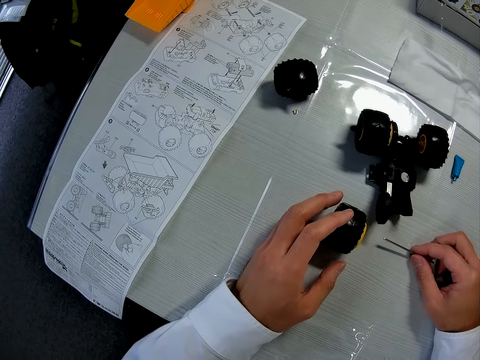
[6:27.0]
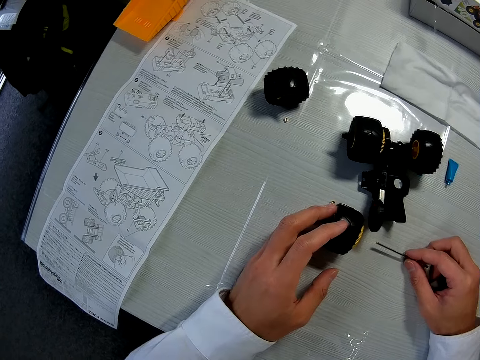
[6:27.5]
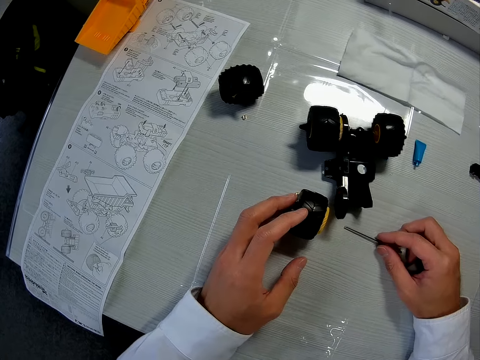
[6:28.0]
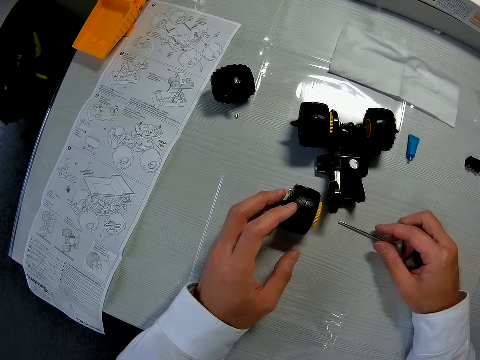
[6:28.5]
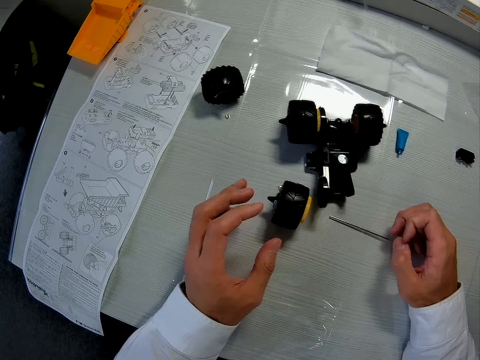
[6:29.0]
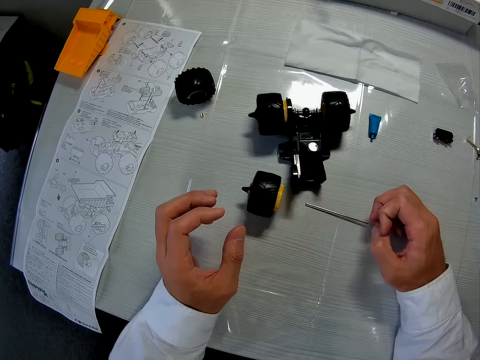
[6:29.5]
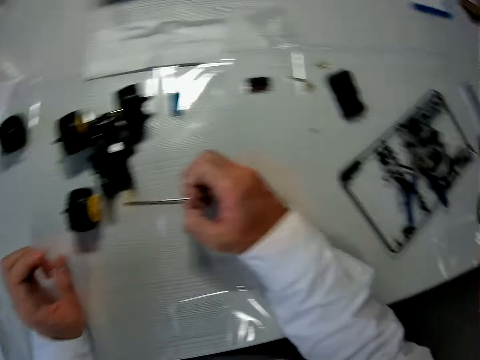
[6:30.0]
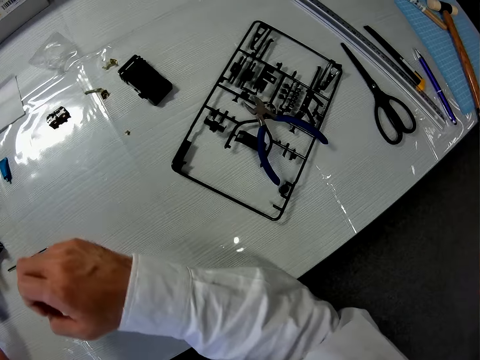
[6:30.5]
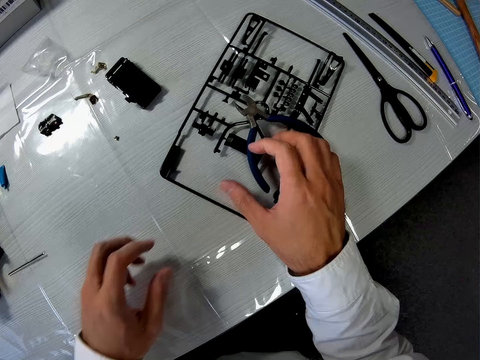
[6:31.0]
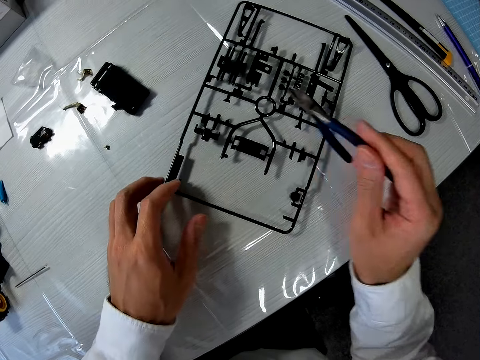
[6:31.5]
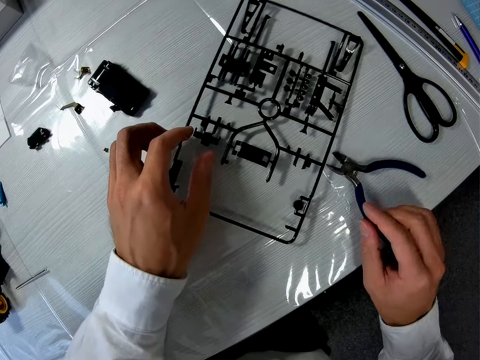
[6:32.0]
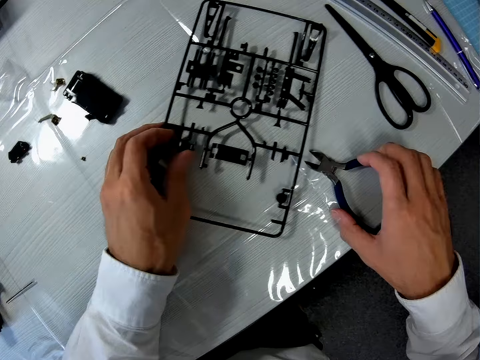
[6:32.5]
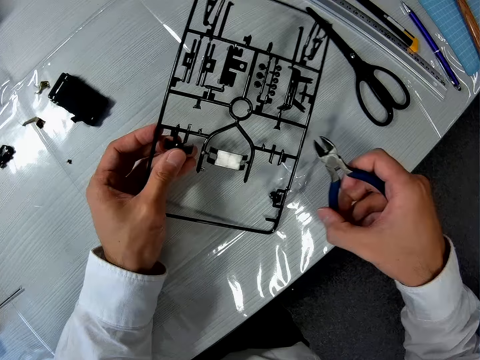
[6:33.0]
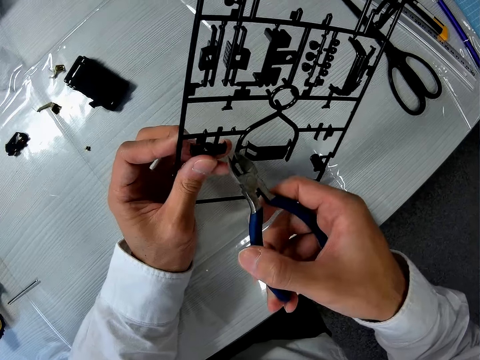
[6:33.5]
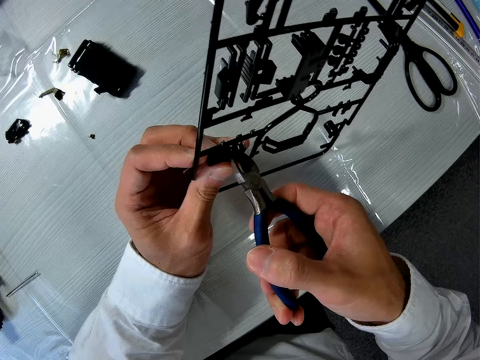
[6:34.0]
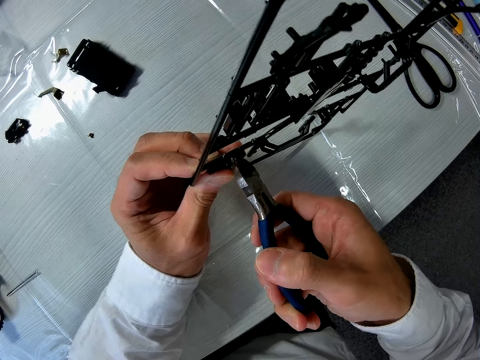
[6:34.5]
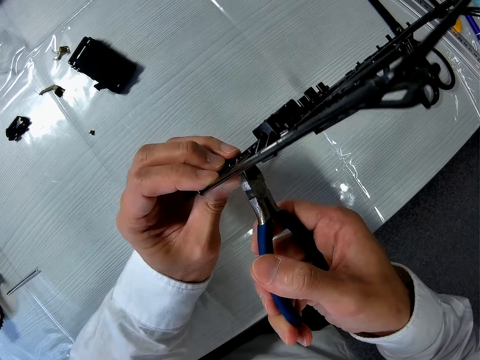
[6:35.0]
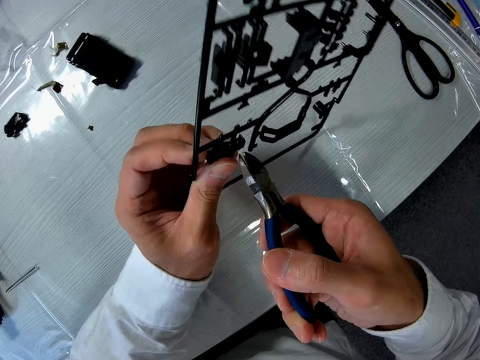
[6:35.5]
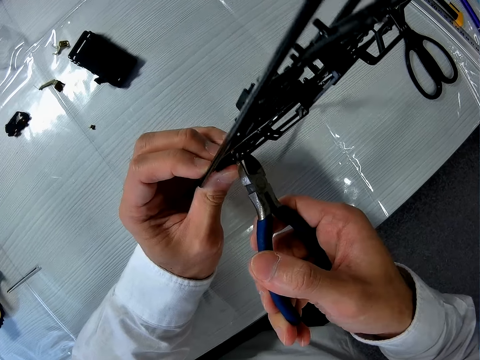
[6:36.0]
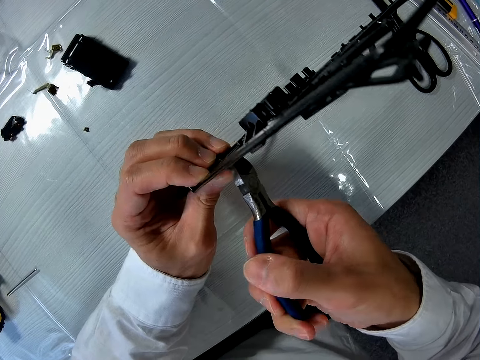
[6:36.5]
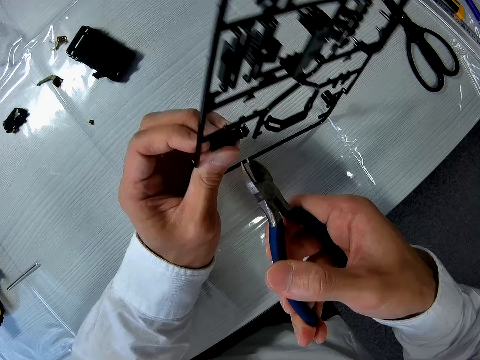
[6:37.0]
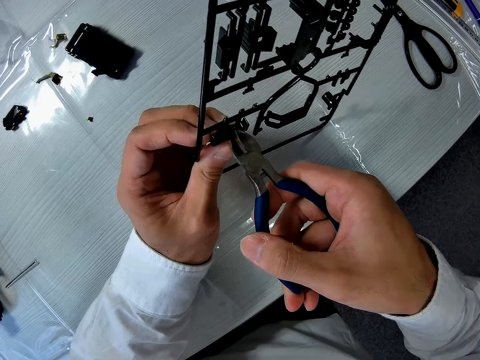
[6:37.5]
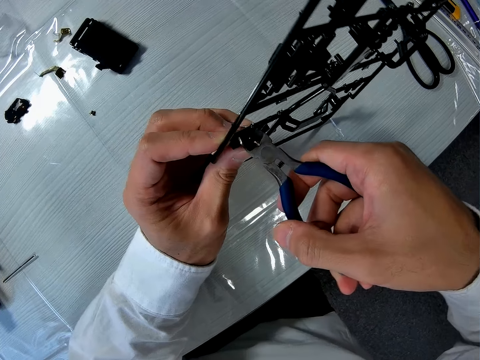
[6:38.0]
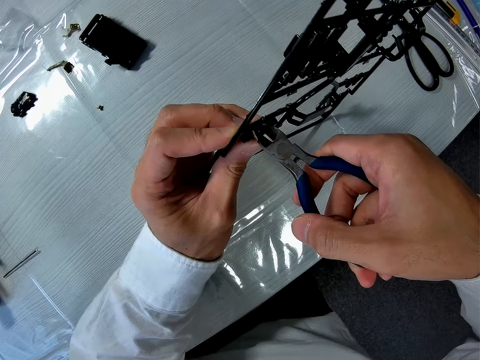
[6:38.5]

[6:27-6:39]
The camera wearer drops the wheel on the table. He places something on the table. He looks around the table. He picks up a cutter with his right hand. He holds the laser craft kit and pliers. He places the pliers on the table. He drops the cutter. He picks up a plastic and the cutter. He holds the pliers. He lifts the laser craft kit from the table. He cuts a piece from the plastic on the laser craft kit. He places the pliers on the laser craft kit.

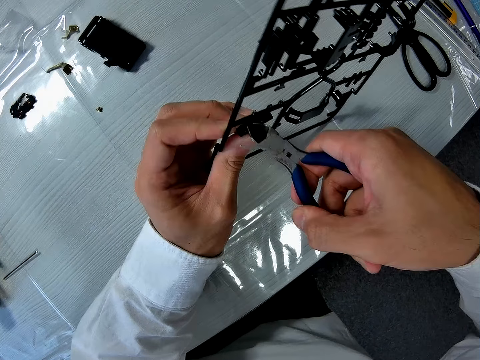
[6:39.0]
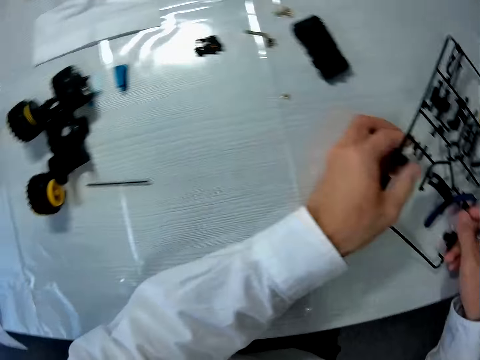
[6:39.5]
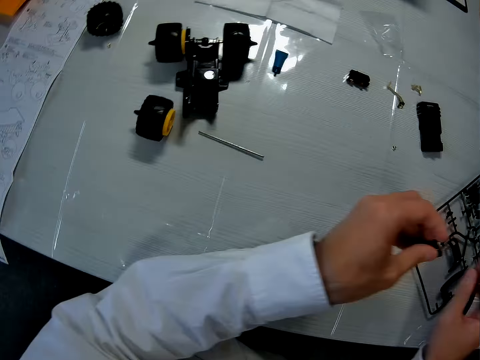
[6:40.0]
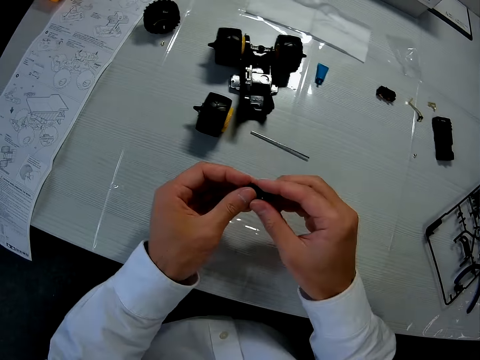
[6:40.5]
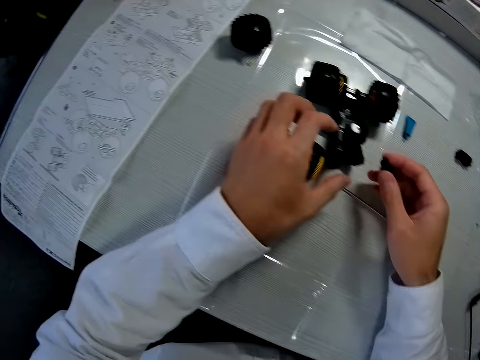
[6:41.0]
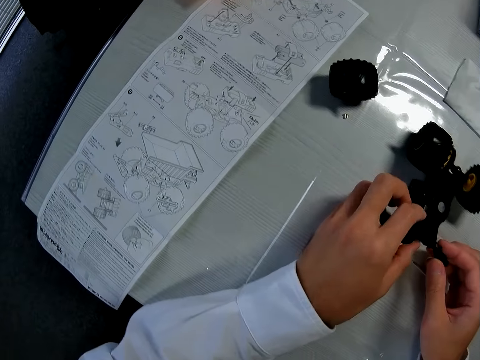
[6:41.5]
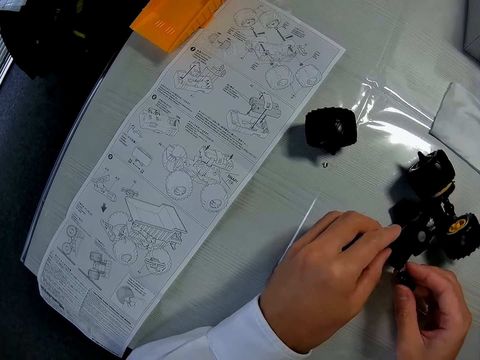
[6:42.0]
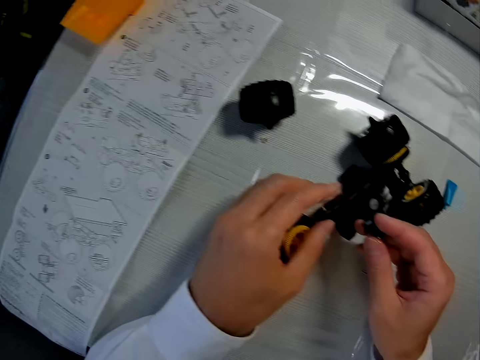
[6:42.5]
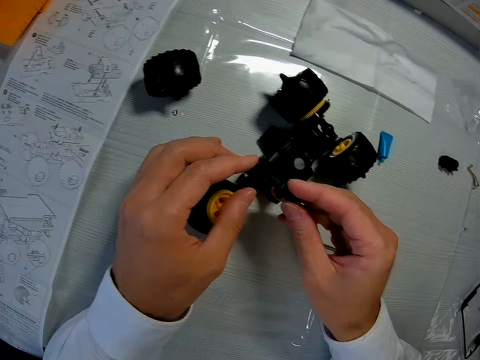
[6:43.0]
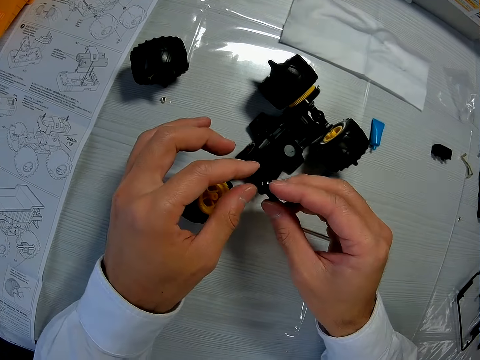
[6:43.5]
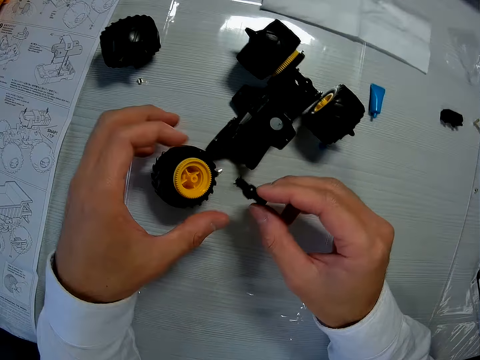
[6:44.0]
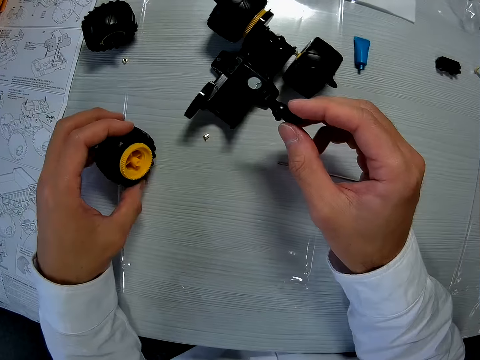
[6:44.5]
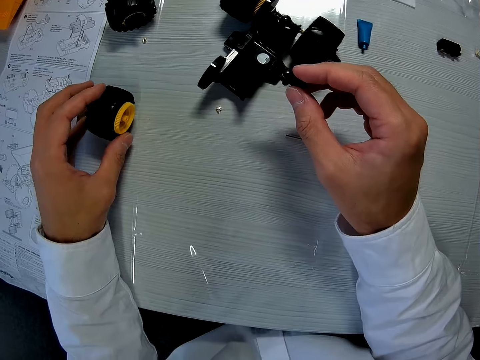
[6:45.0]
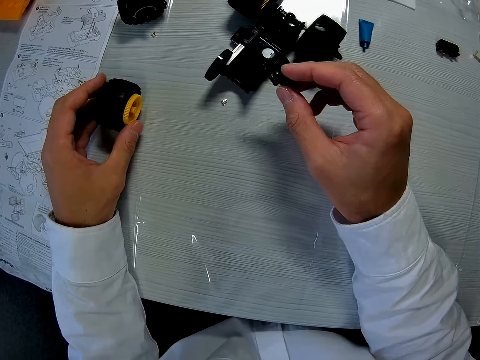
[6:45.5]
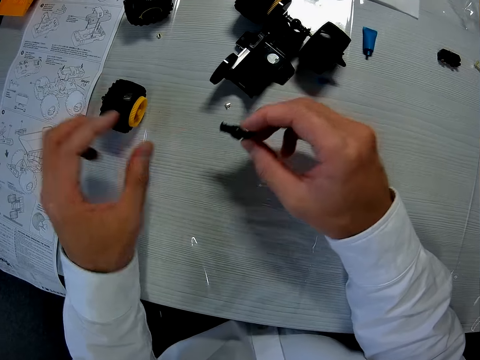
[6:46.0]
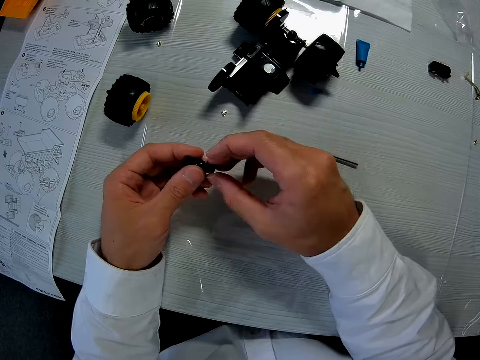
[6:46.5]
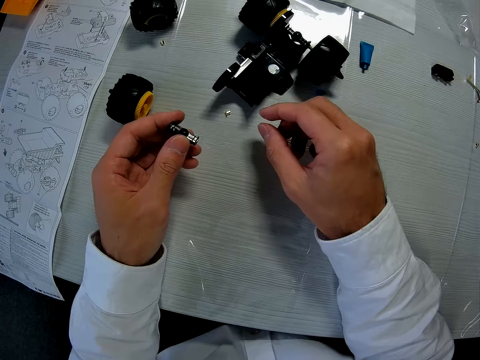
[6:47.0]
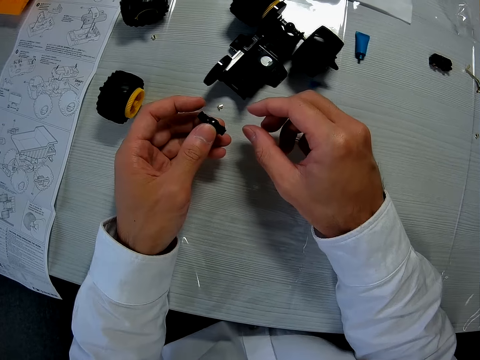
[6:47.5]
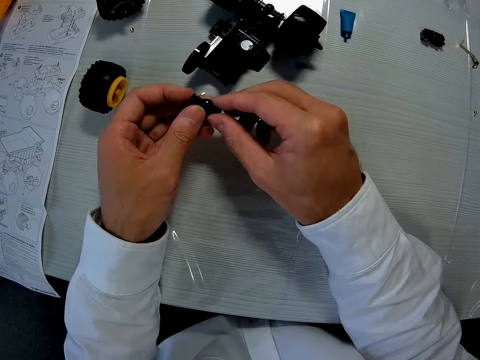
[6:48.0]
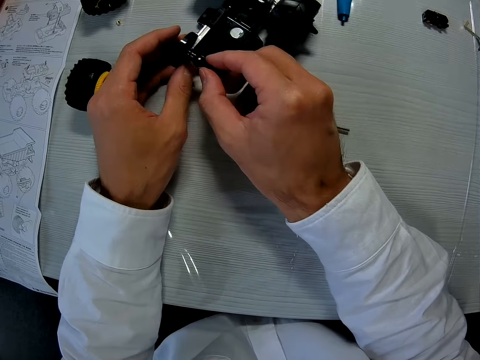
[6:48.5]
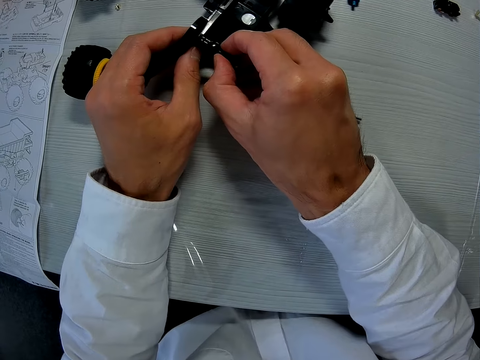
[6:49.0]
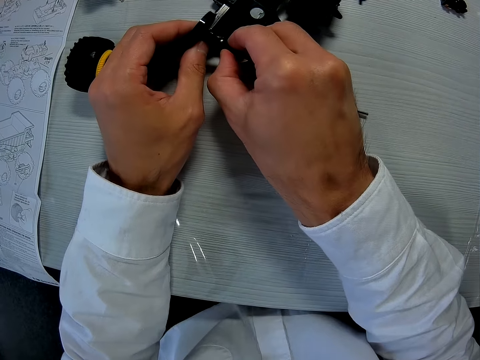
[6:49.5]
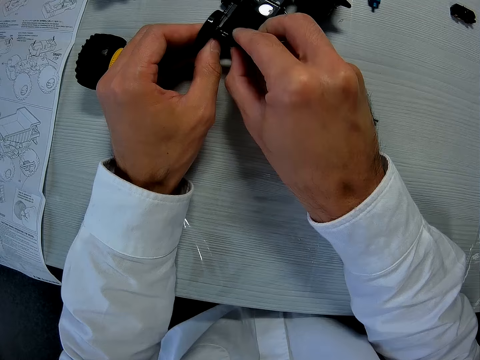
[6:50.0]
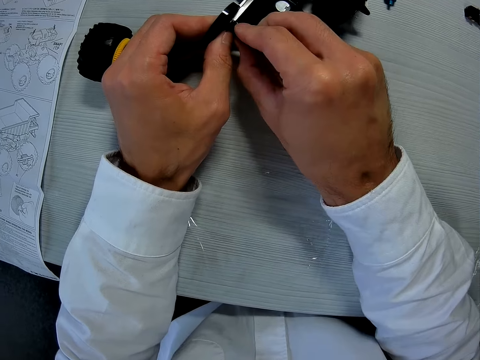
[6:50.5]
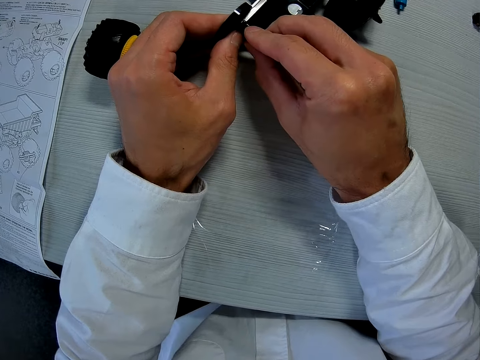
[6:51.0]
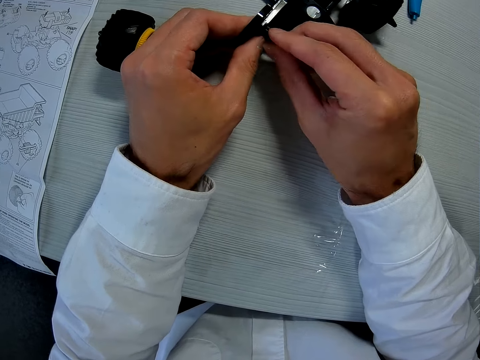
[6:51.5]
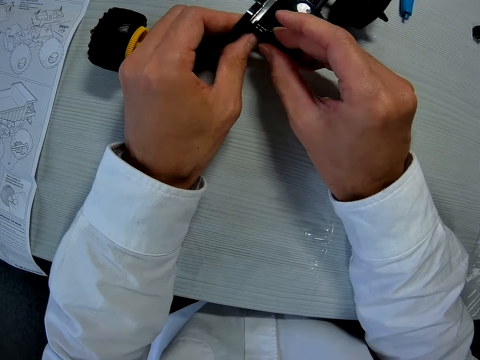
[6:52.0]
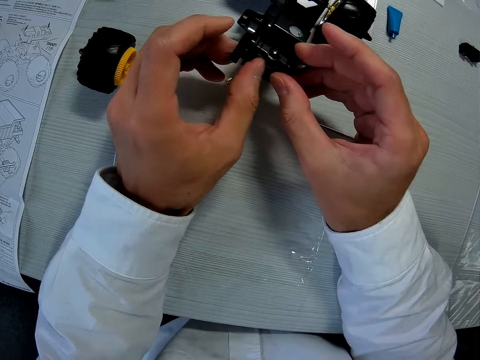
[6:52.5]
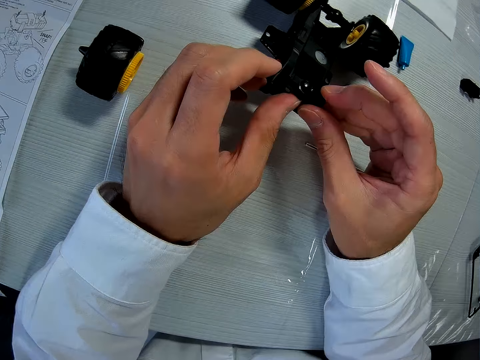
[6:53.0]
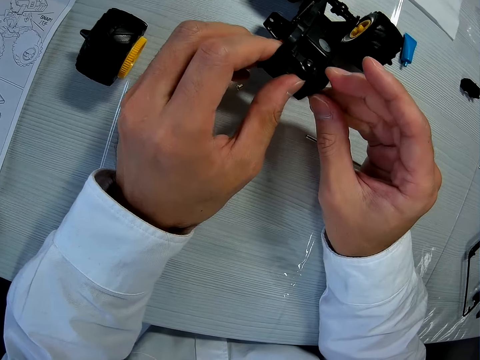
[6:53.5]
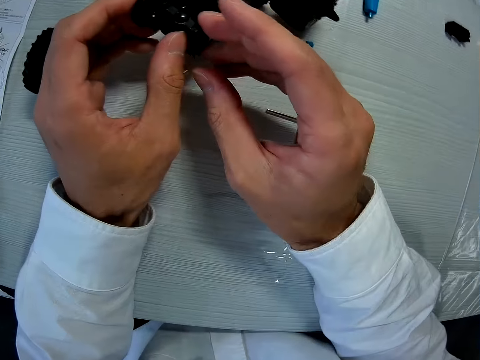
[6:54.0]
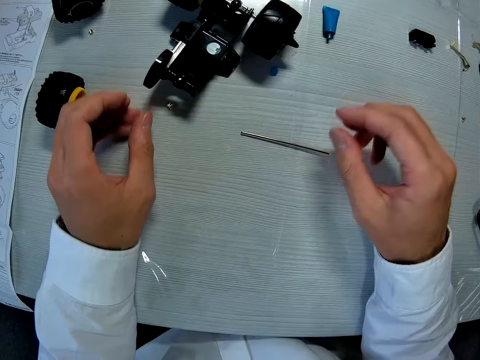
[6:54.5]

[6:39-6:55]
The camera wearer drops both the cutter and the plastic. He places the laser craft kit on the table. He holds a model in his hands. He adjusts both the mechanism and a tire. He holds the fixed toy. He puts something on the fixed toy. He holds the wheel and something. He places the wheel on the table. He holds something with both hands. He inserts a piece of plastic on the mechanism. He holds the fixed toy.
